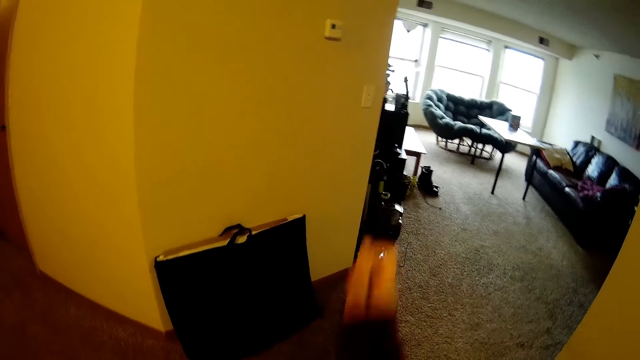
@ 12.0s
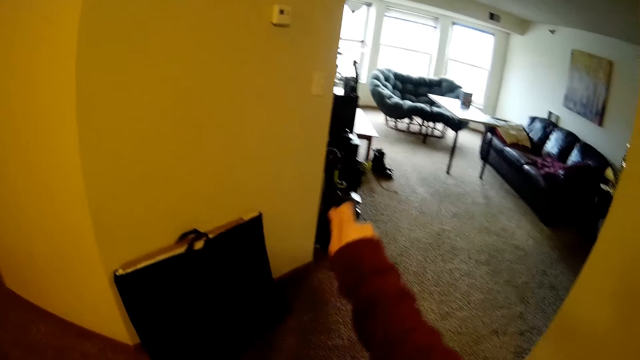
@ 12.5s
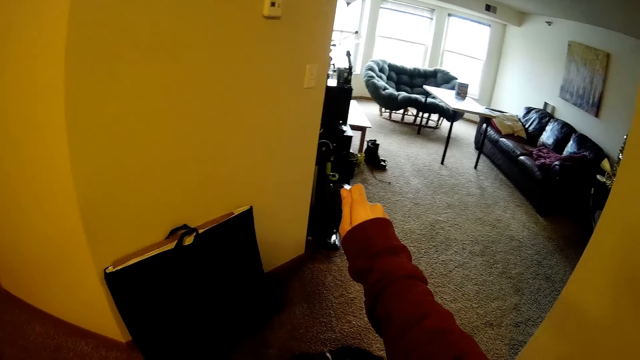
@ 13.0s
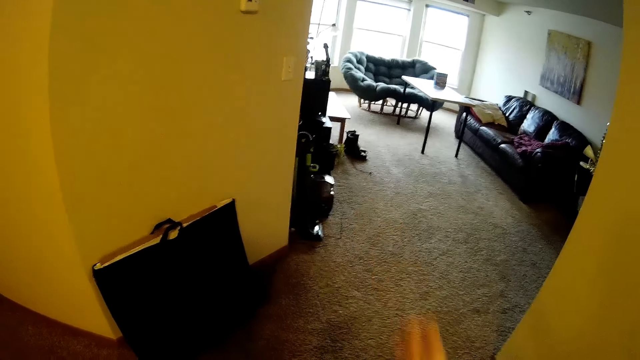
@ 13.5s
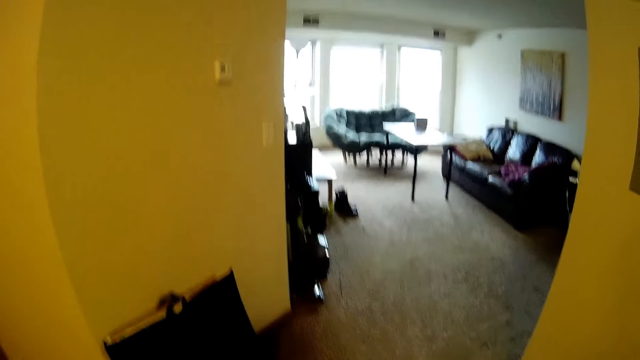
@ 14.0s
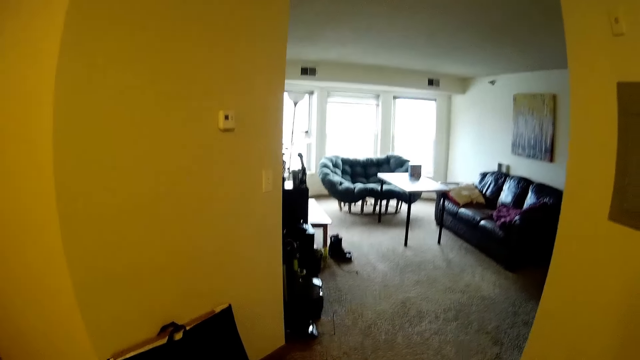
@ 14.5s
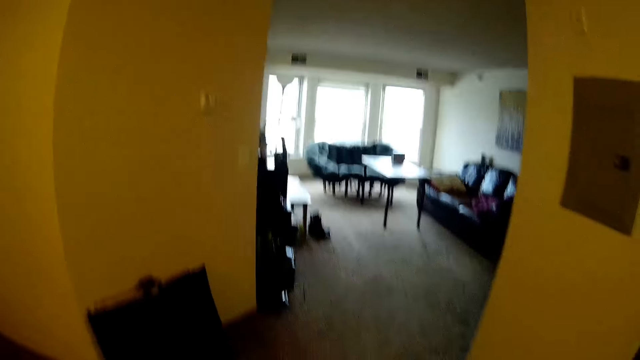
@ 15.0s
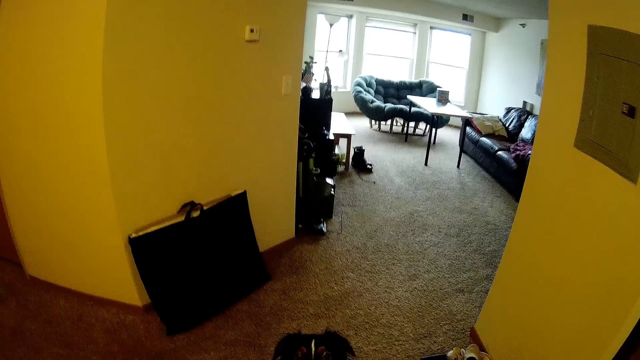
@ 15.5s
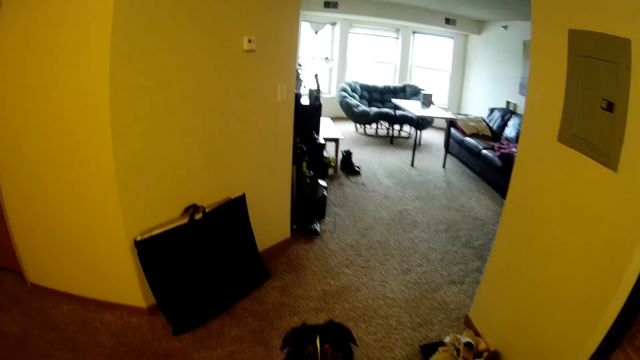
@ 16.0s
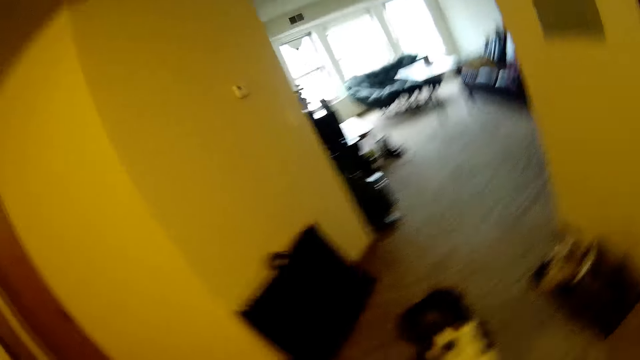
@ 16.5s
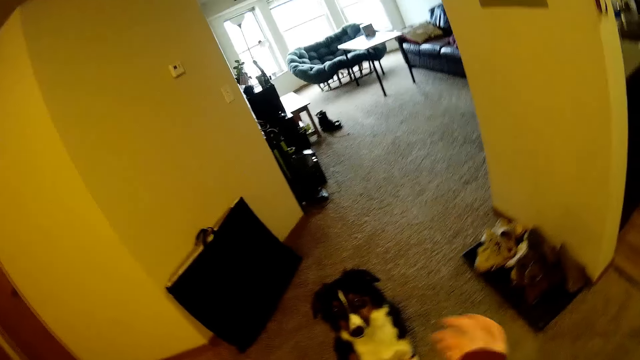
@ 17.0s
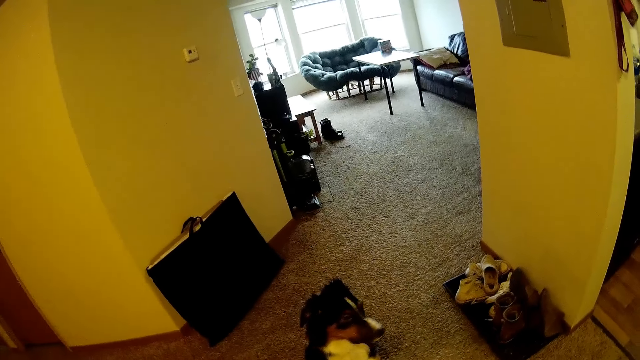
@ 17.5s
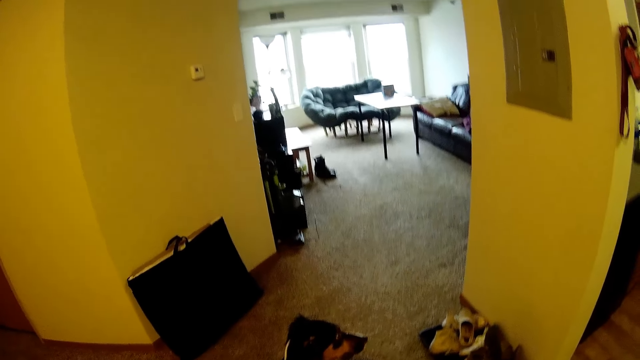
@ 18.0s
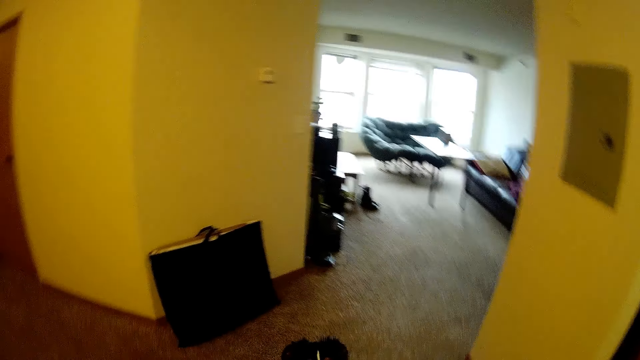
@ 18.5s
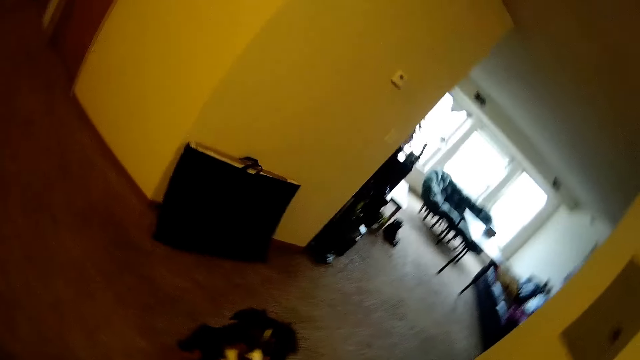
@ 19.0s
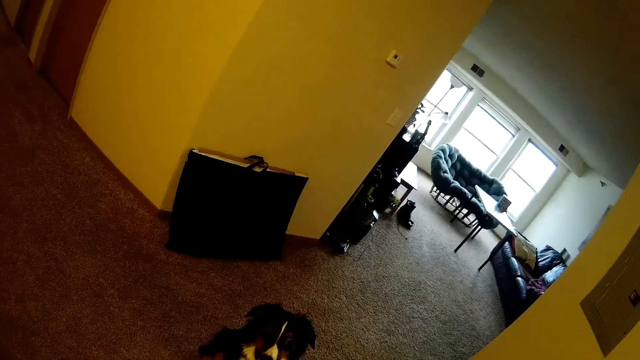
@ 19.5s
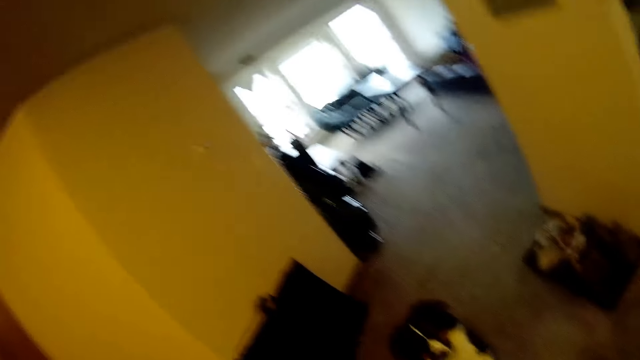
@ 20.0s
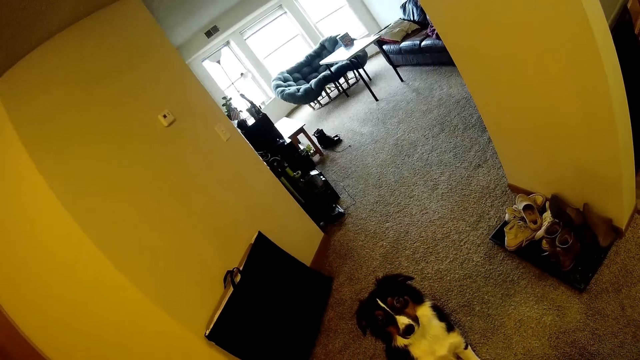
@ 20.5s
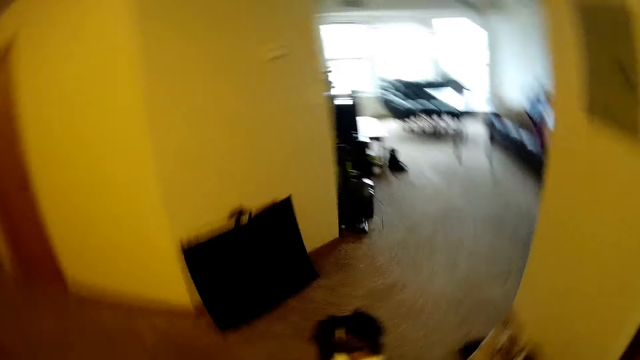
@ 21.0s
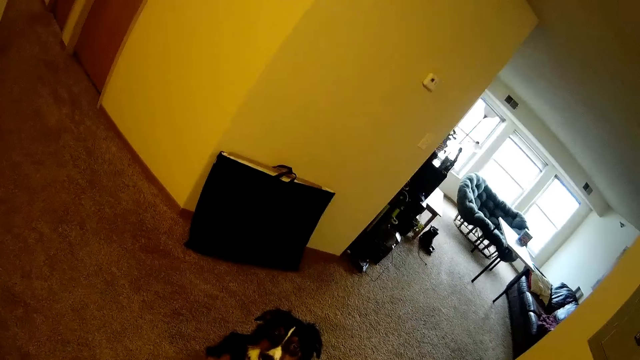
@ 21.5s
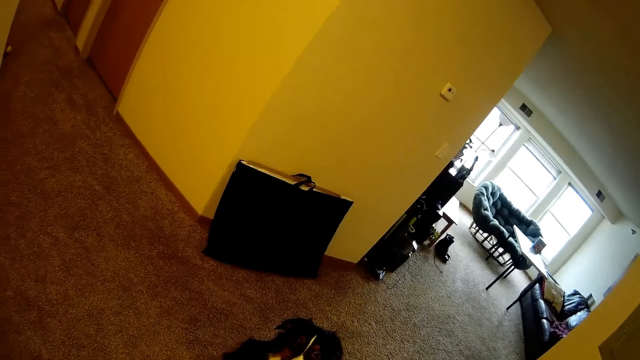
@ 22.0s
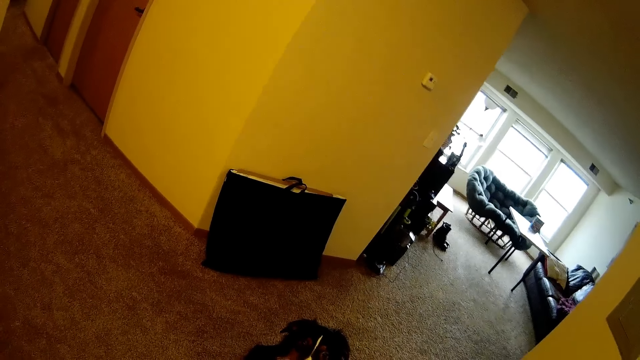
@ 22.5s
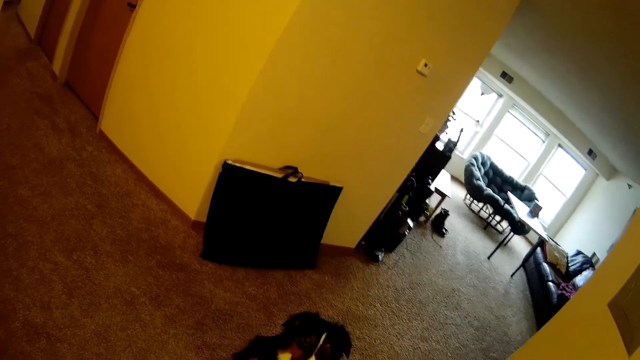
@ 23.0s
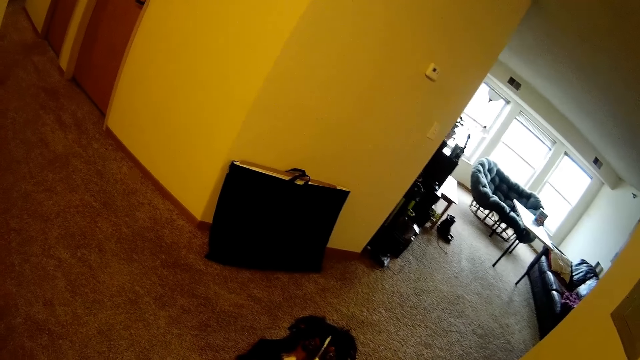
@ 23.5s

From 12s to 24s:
The camera wearer lowers her hand. She plays with the dog. She moves the hand down. She moves around.

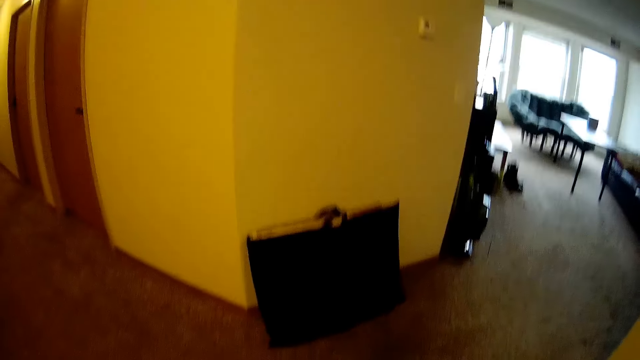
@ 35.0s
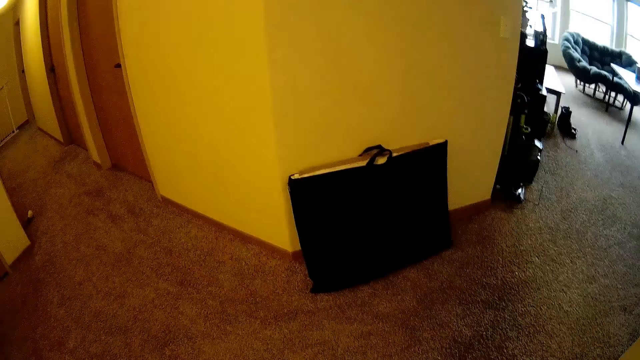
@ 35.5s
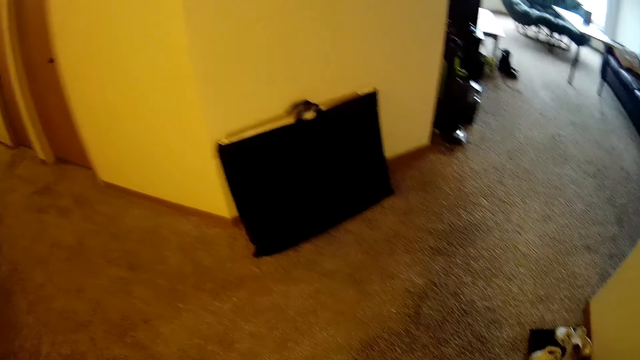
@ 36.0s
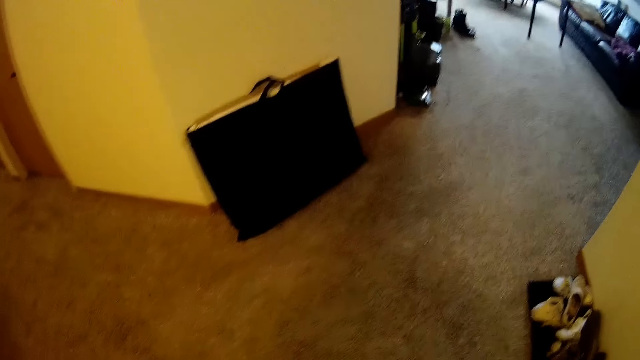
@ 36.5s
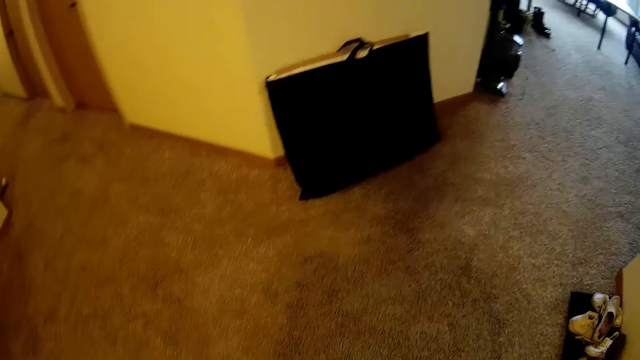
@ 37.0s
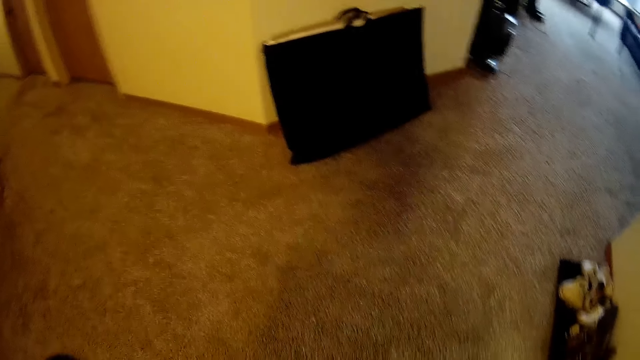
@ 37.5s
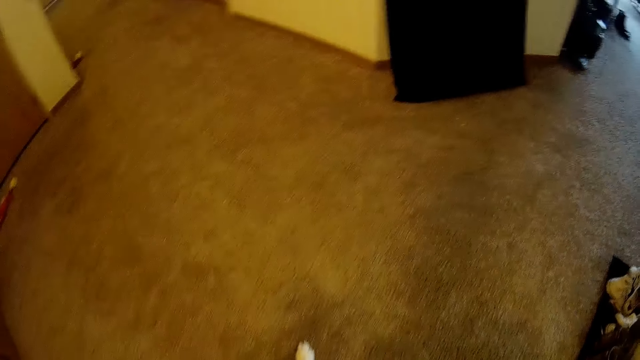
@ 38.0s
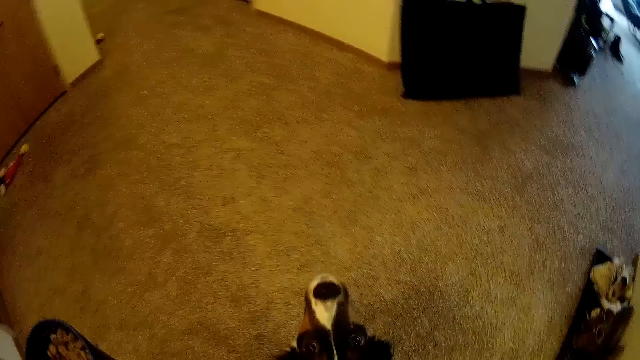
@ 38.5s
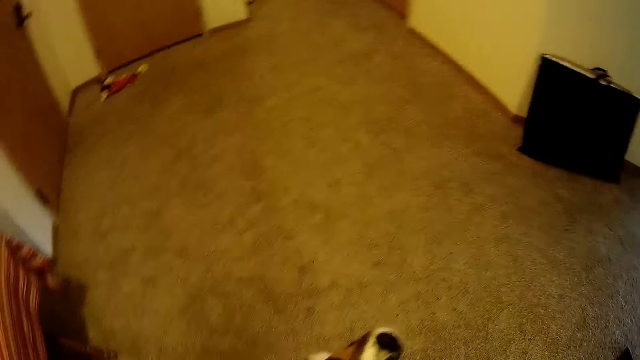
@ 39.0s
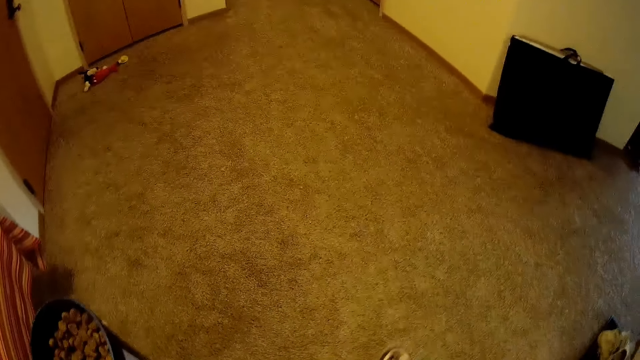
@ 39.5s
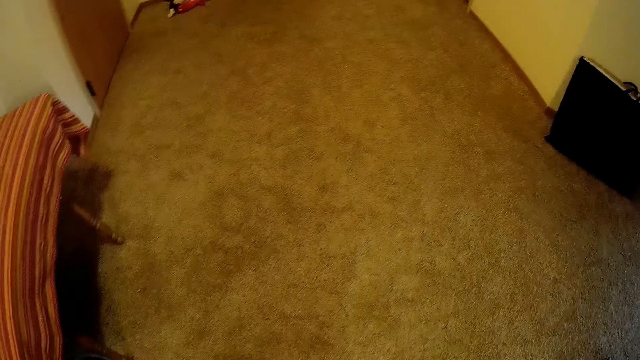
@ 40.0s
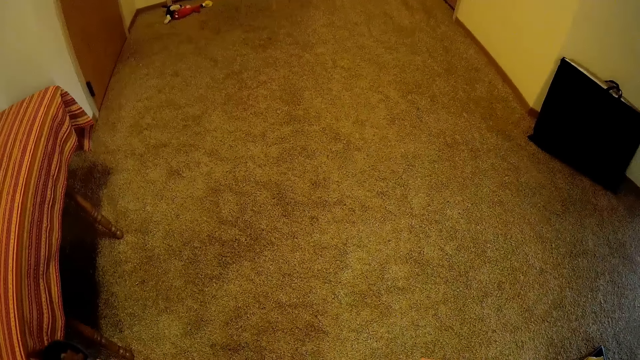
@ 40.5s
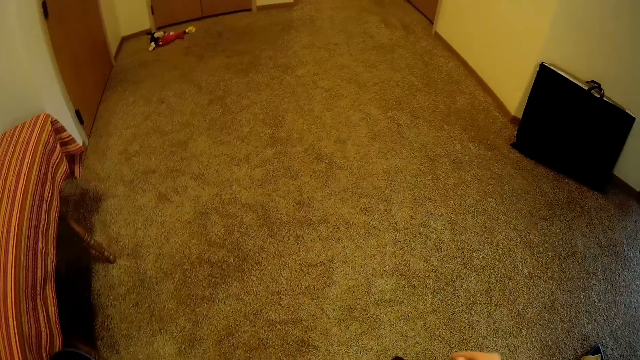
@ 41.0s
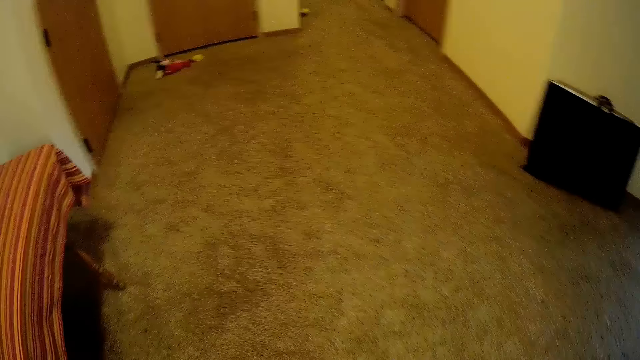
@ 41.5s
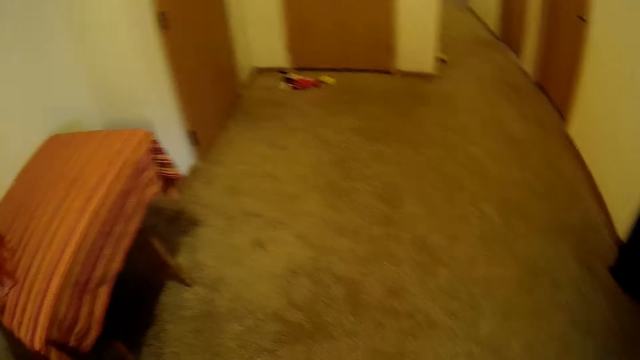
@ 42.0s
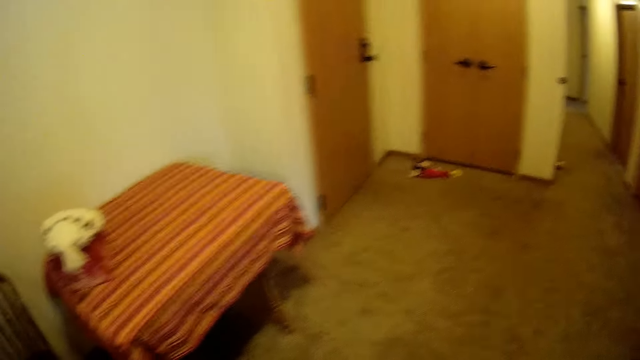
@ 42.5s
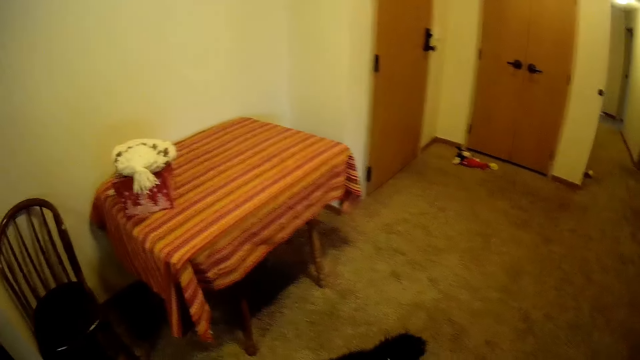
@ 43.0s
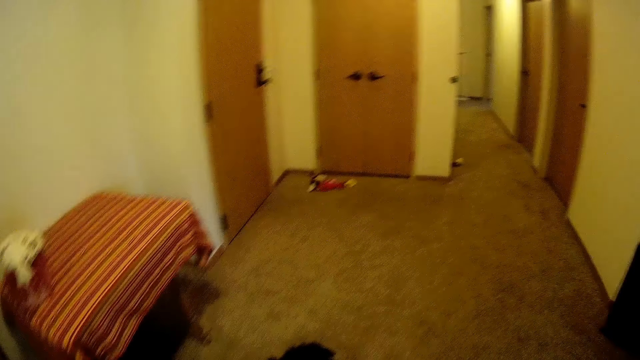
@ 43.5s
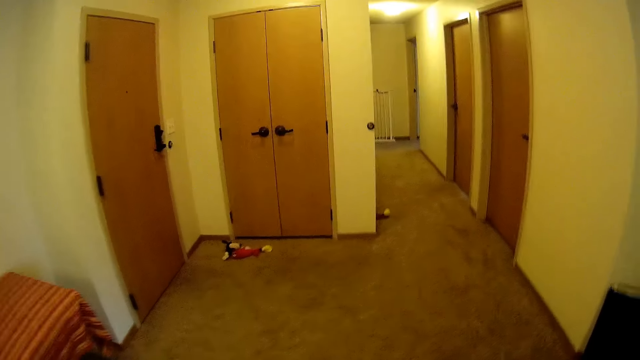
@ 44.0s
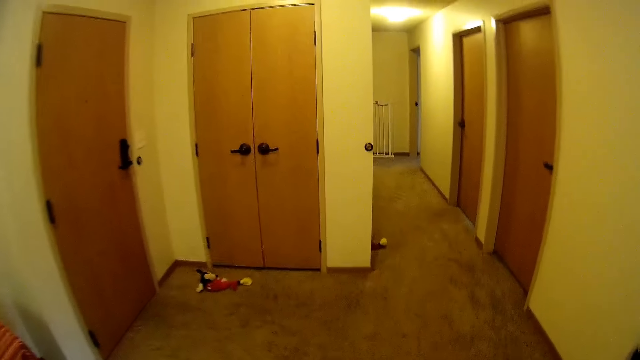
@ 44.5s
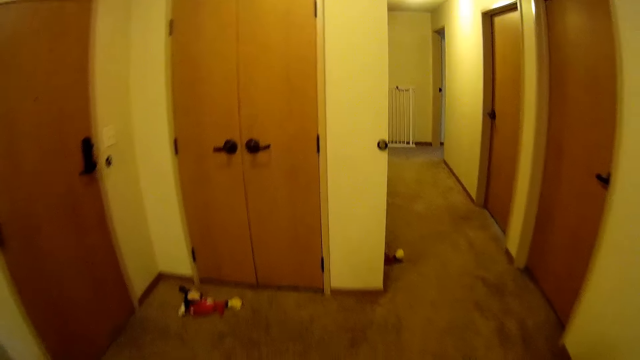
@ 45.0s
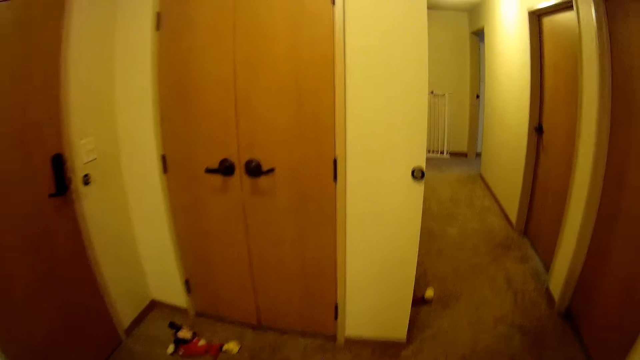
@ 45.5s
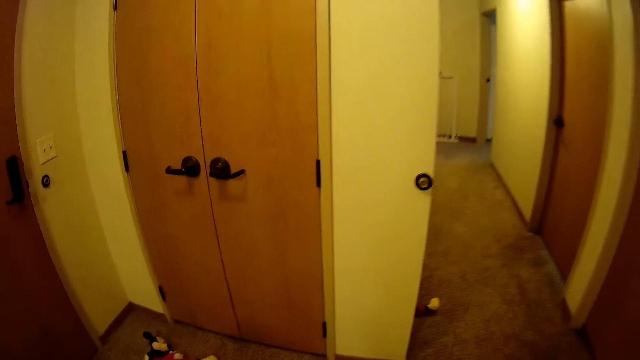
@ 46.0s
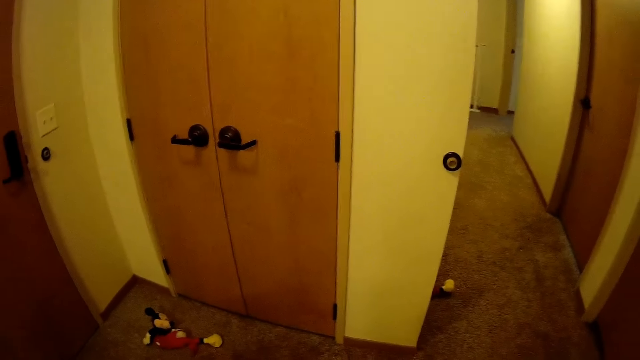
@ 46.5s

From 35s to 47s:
The camera wearer moves to the door. They move back. They walk in the hallway.
